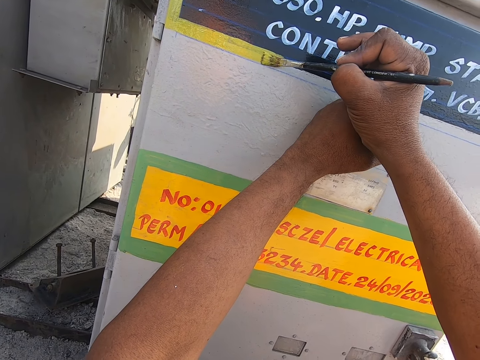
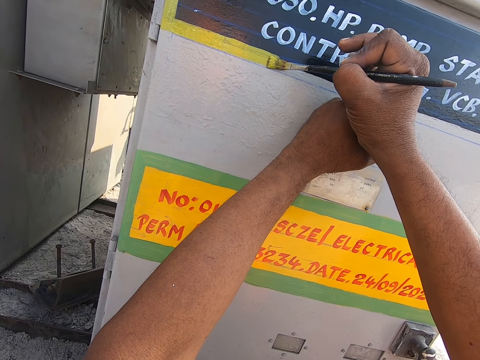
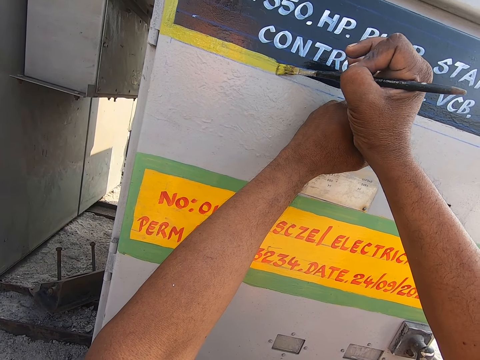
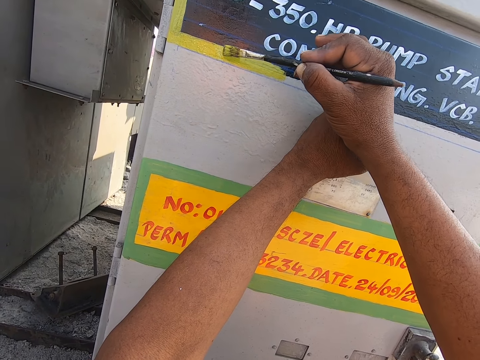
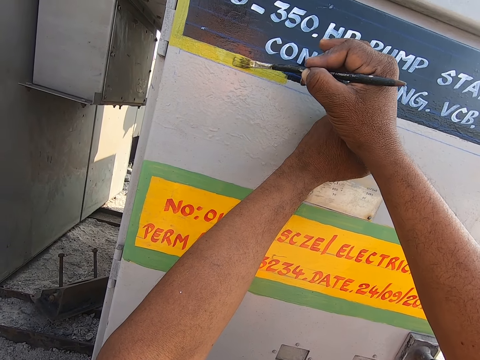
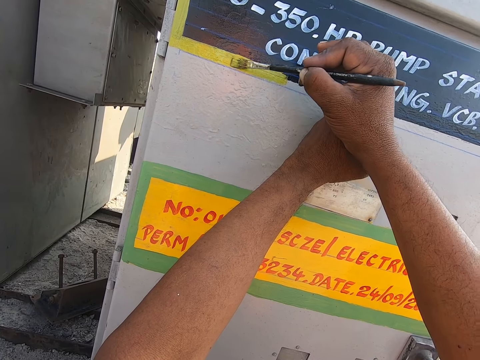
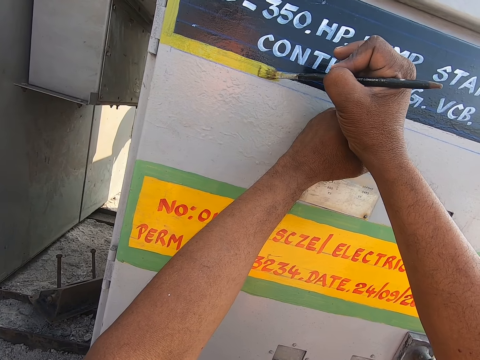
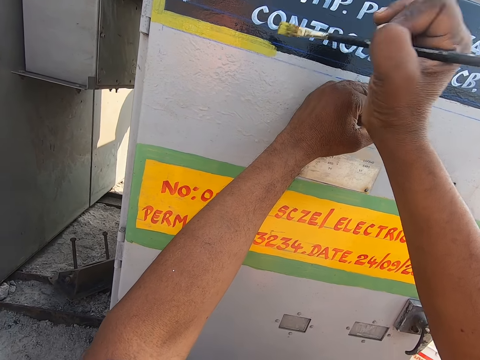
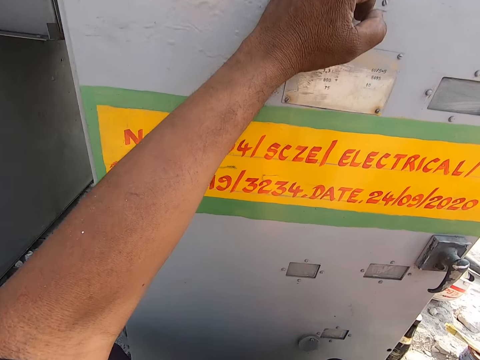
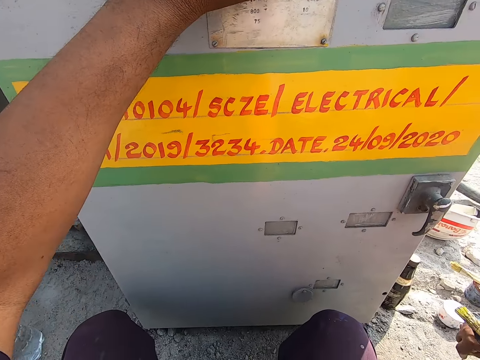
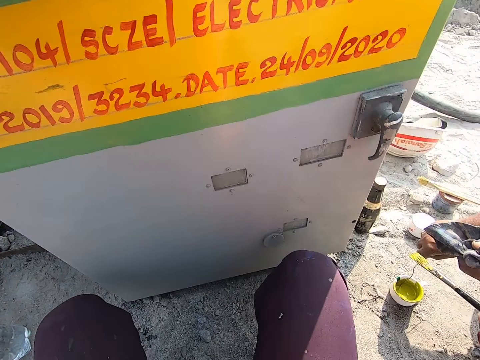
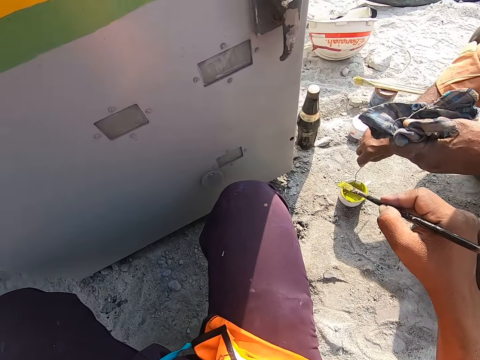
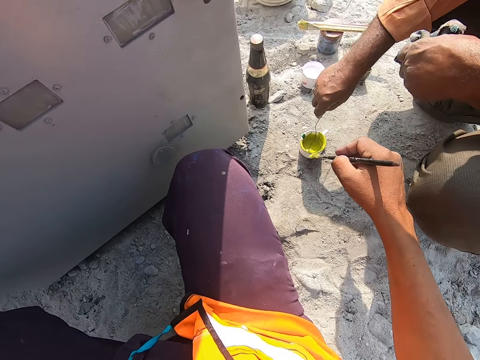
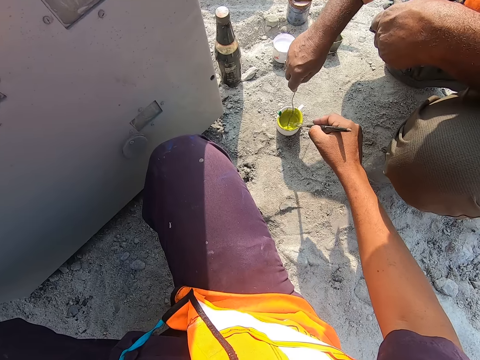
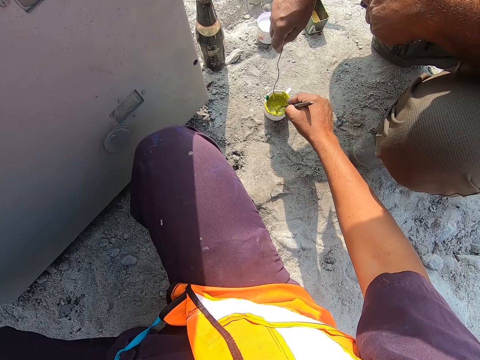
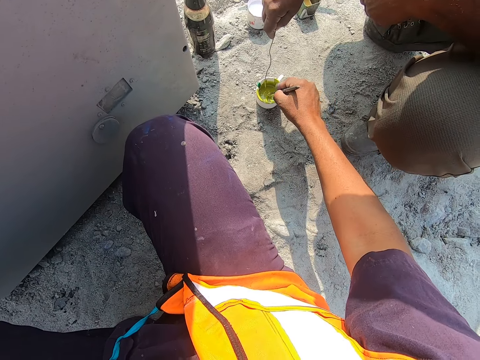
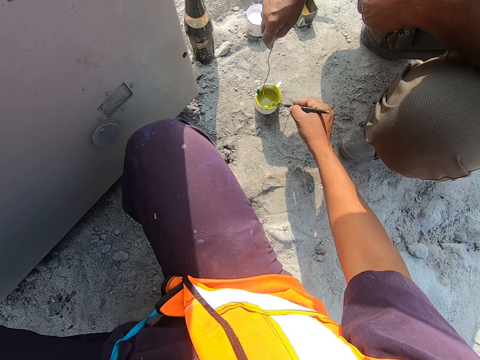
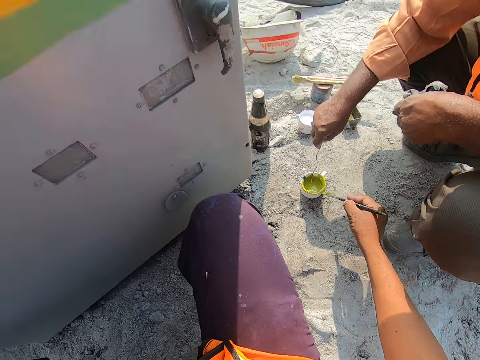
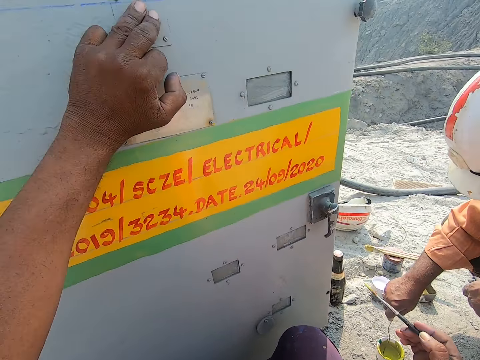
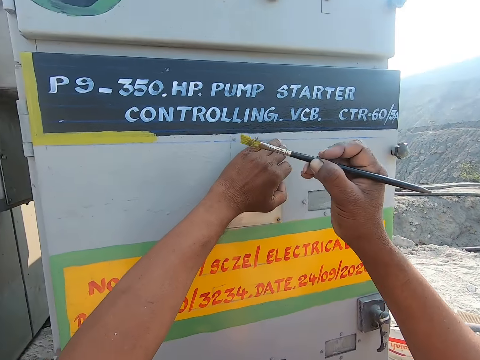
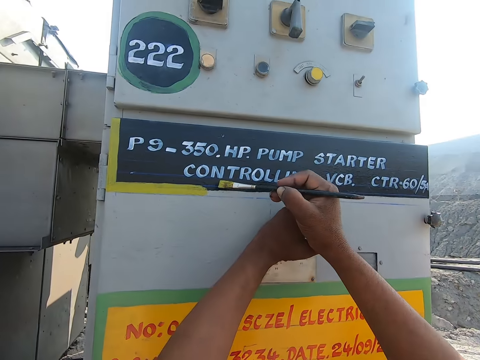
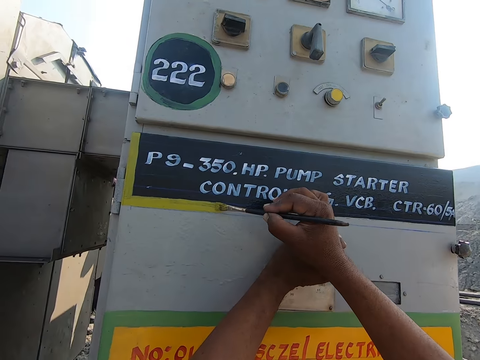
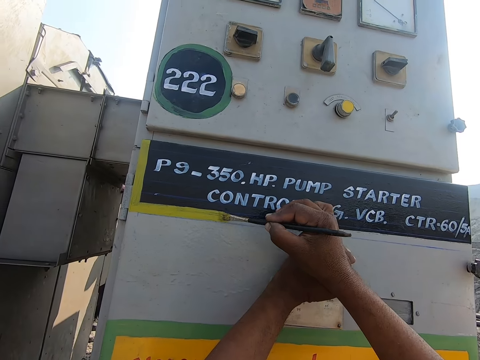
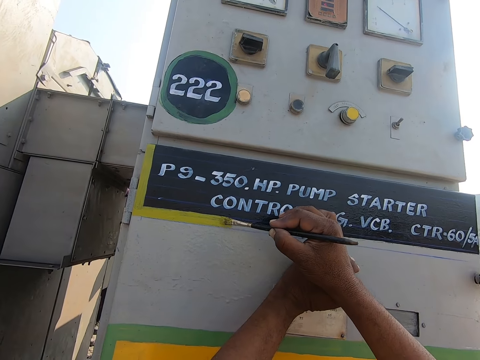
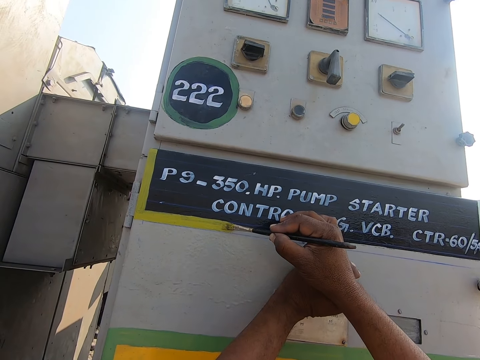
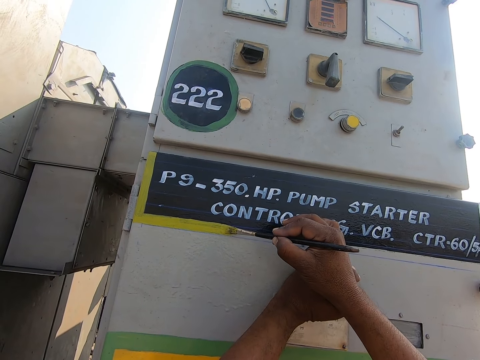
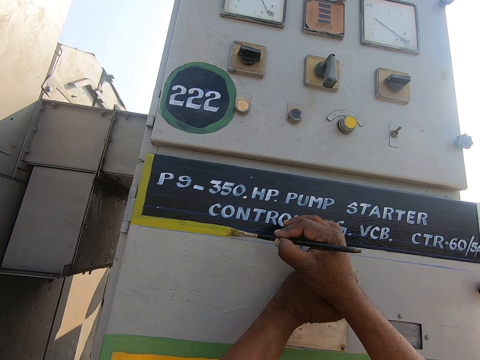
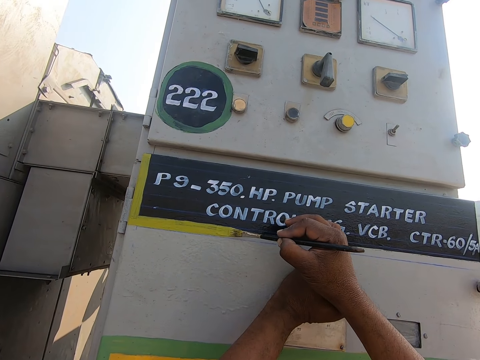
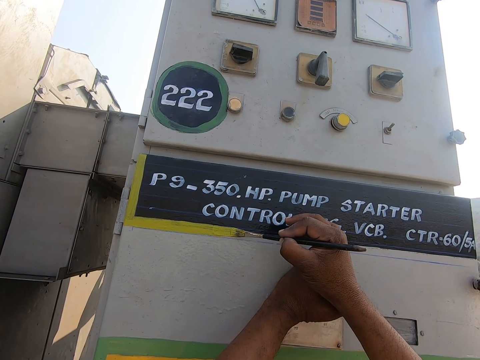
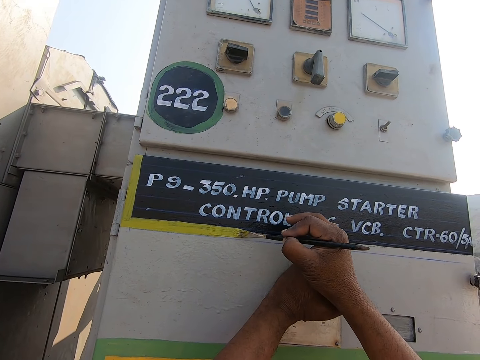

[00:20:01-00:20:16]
The camera wearer dips the paint brush in paint. They rub the paint brush on the edge of a cup. They paint the door with the paint brush.

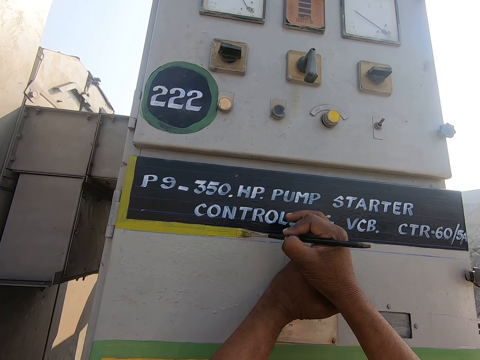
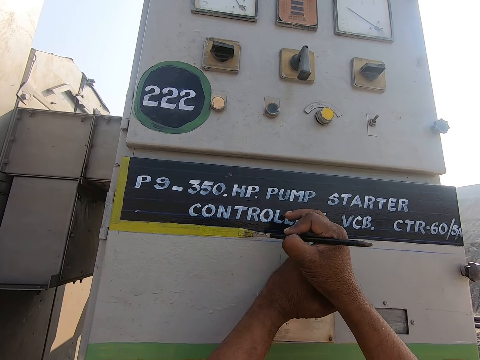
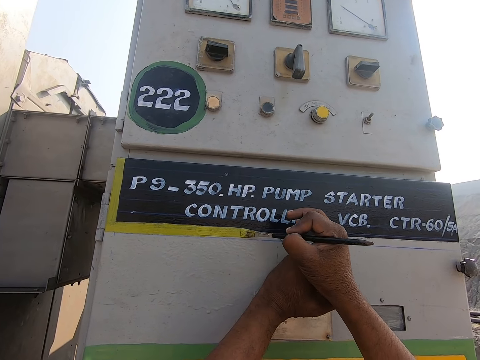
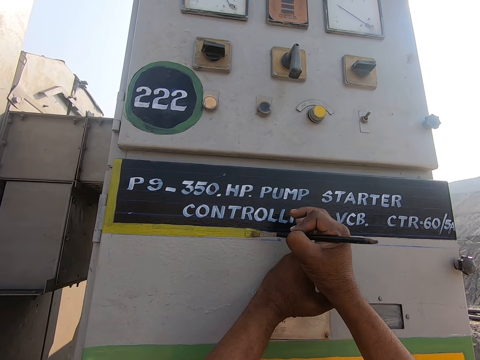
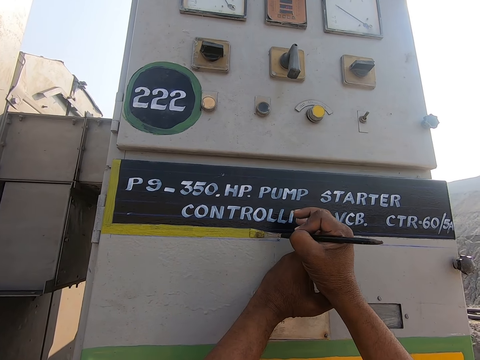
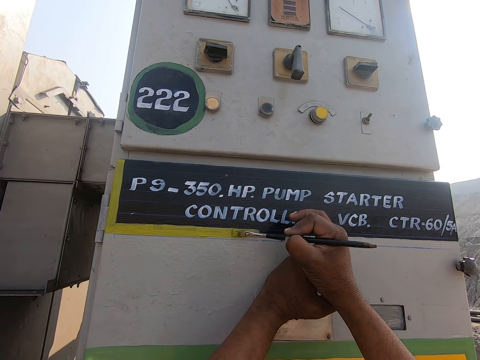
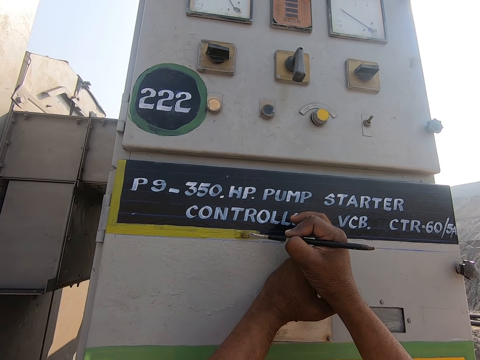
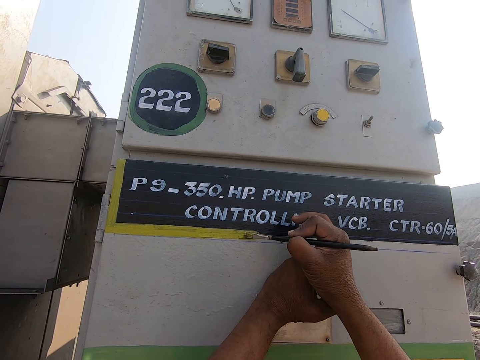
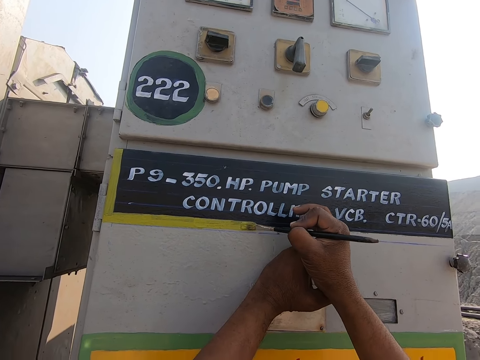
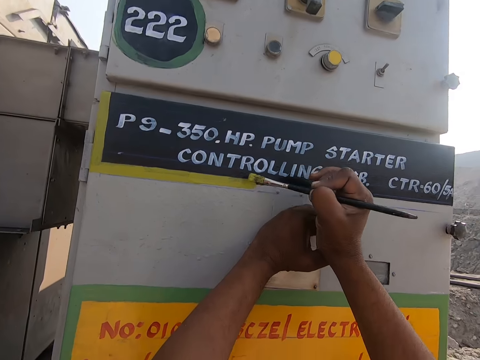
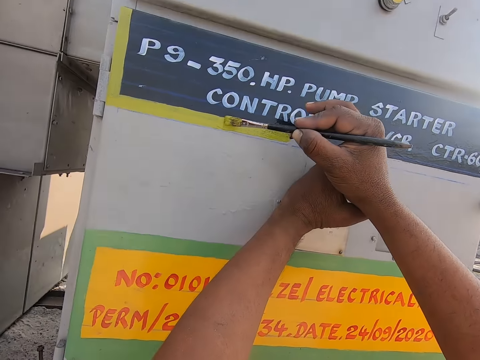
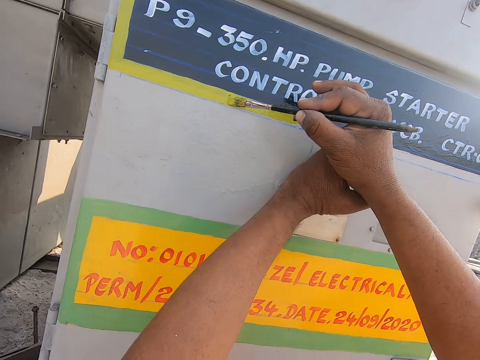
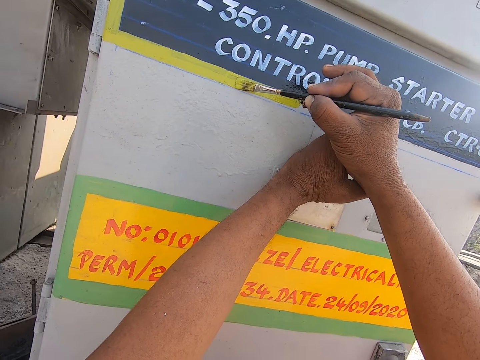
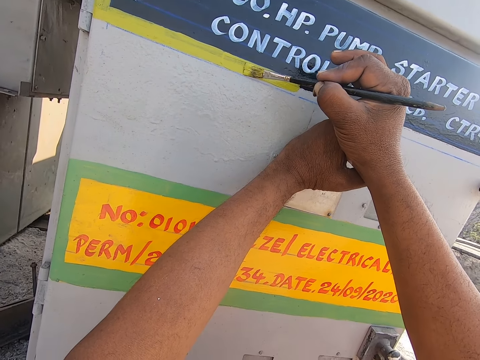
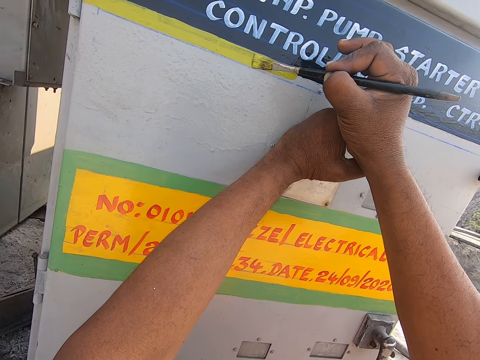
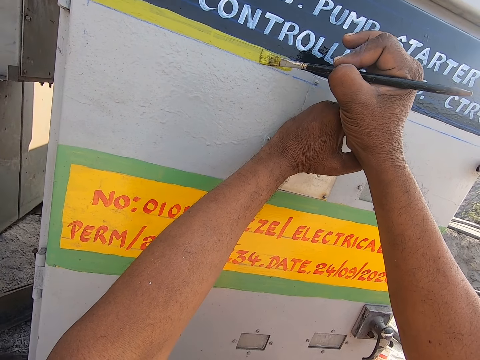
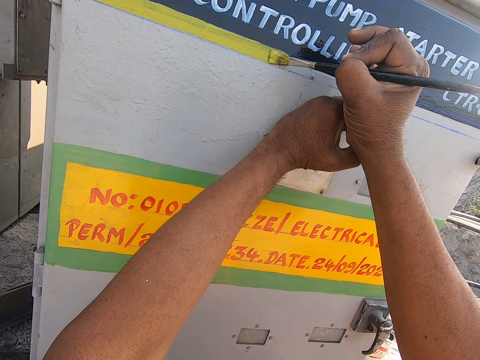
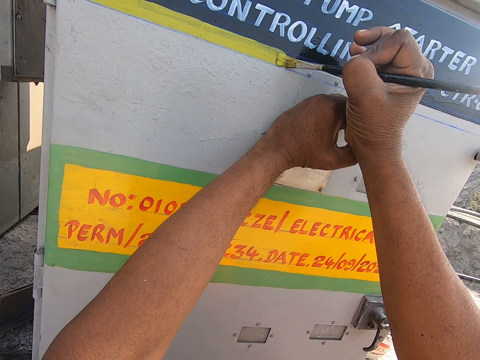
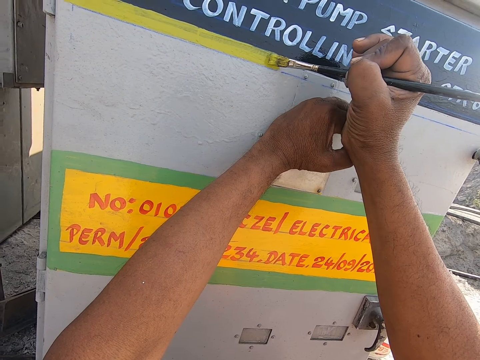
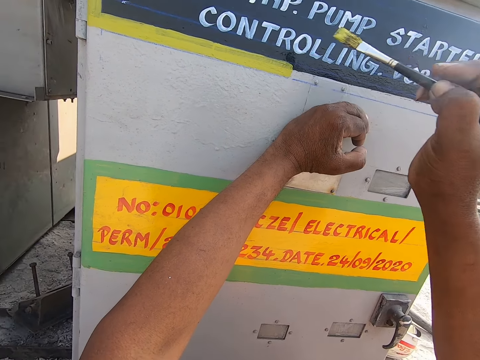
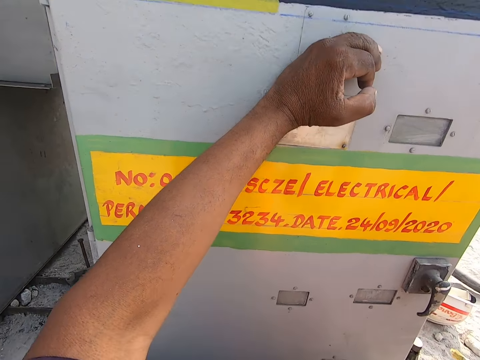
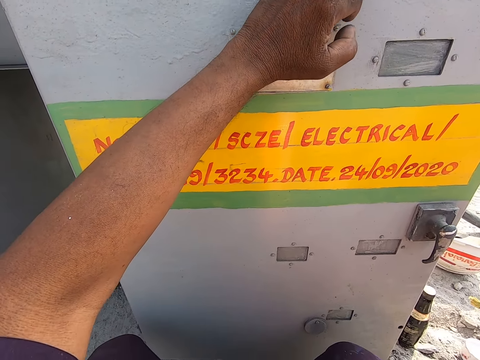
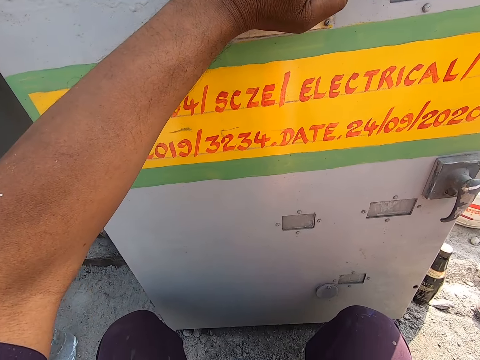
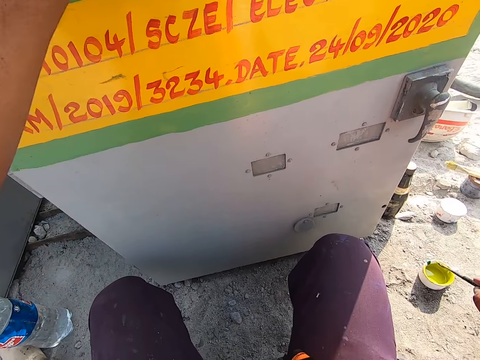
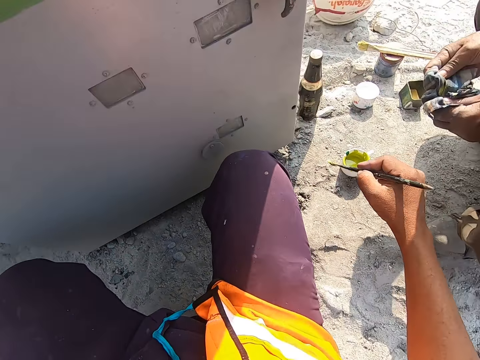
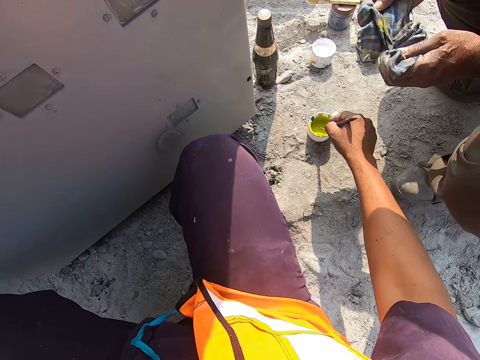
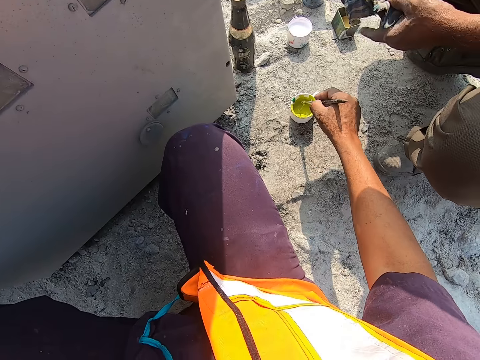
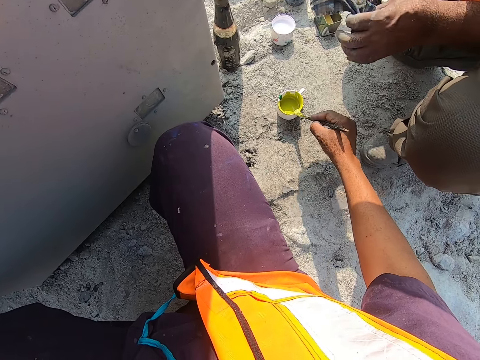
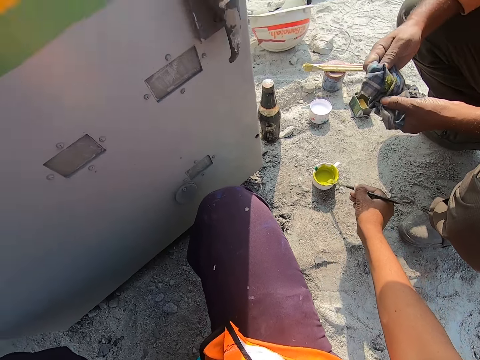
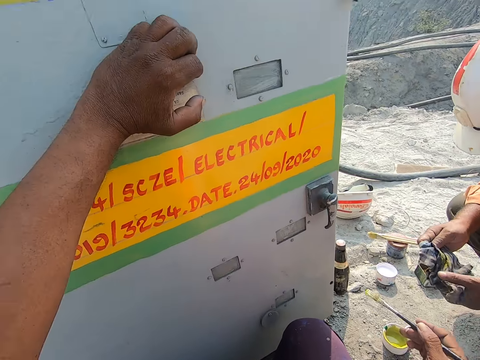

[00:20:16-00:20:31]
The camera wearer dips the paint brush in paint. They rub the paint brush on the edge of a cup.
